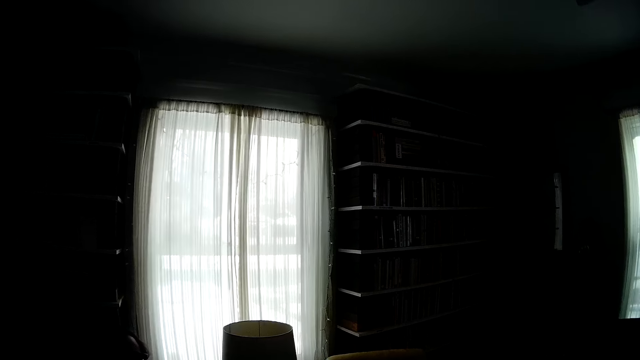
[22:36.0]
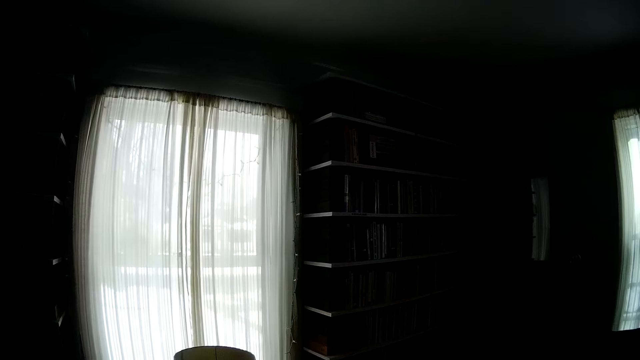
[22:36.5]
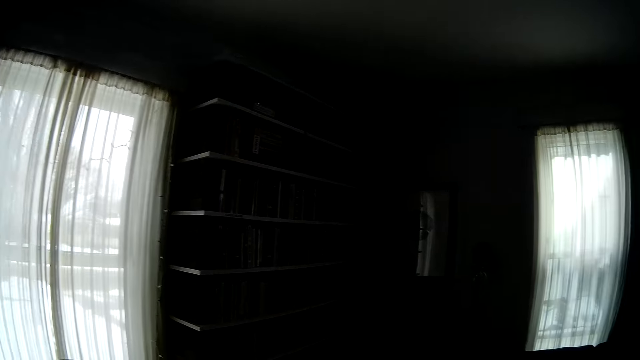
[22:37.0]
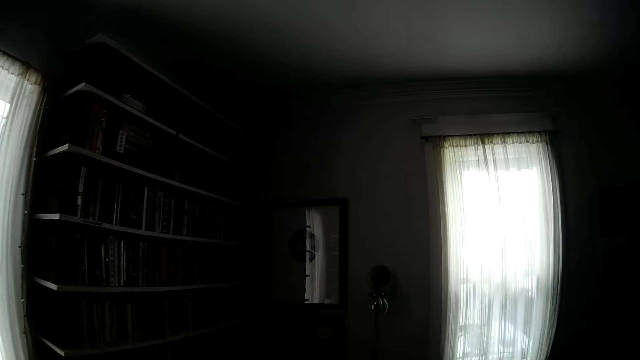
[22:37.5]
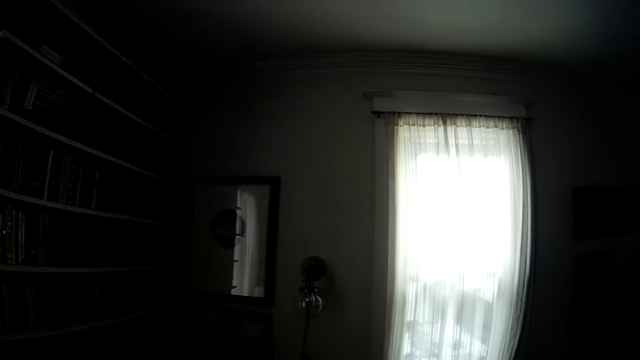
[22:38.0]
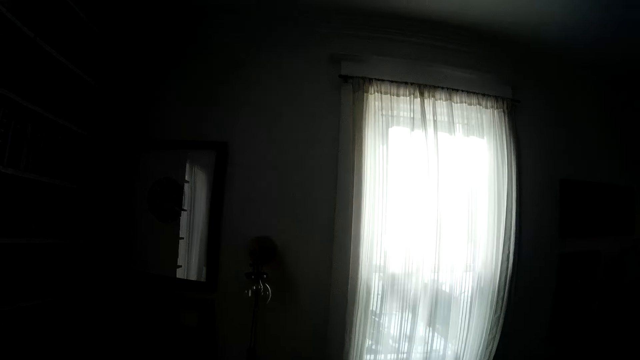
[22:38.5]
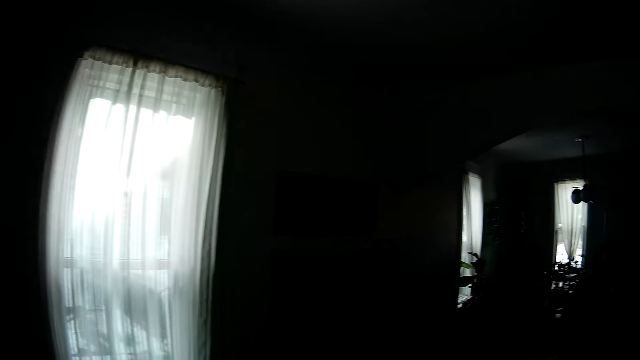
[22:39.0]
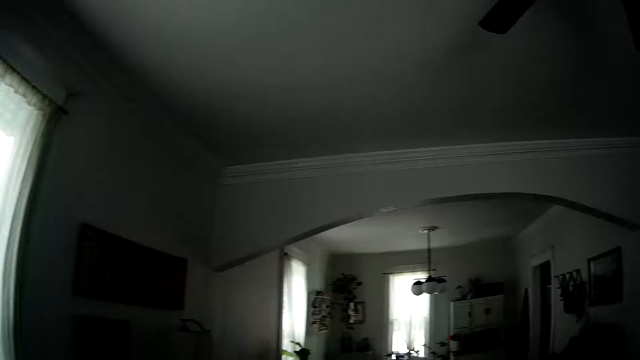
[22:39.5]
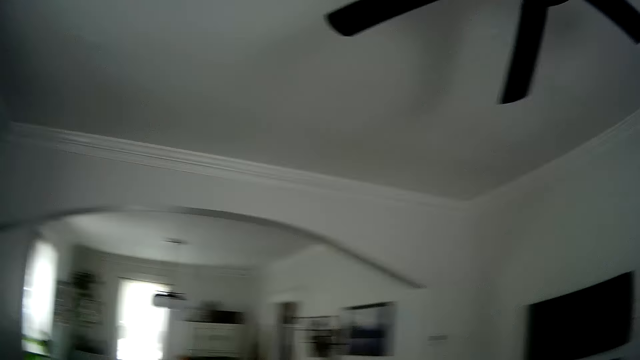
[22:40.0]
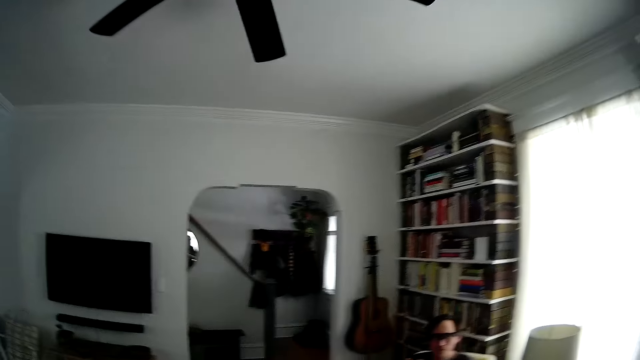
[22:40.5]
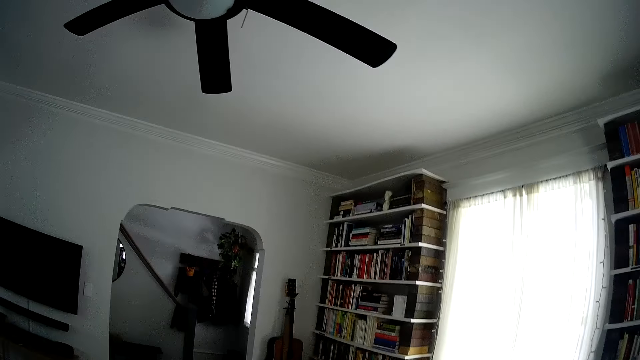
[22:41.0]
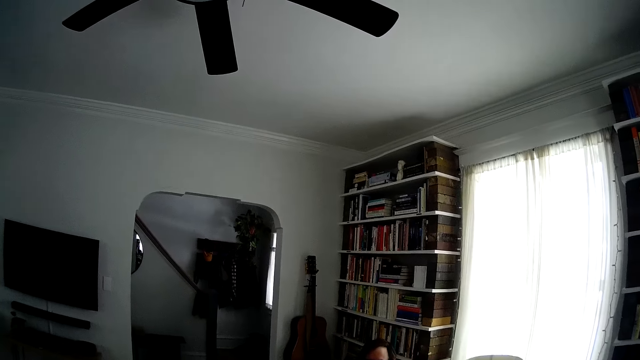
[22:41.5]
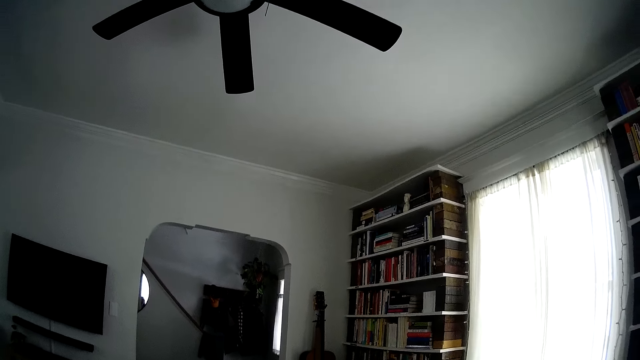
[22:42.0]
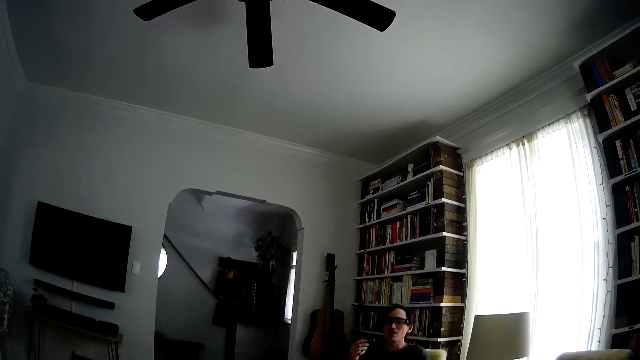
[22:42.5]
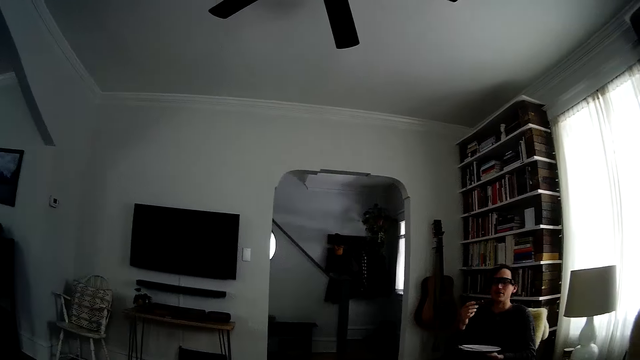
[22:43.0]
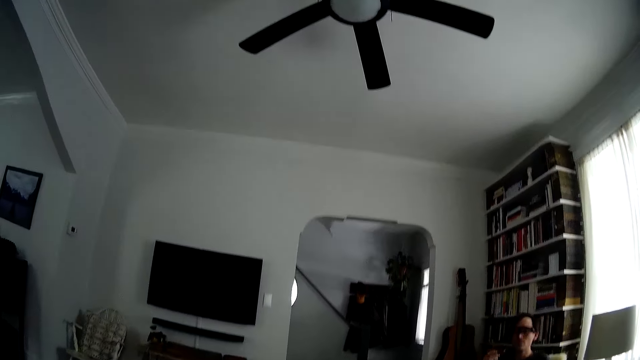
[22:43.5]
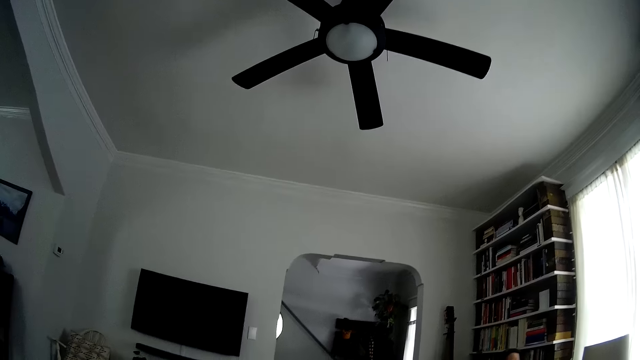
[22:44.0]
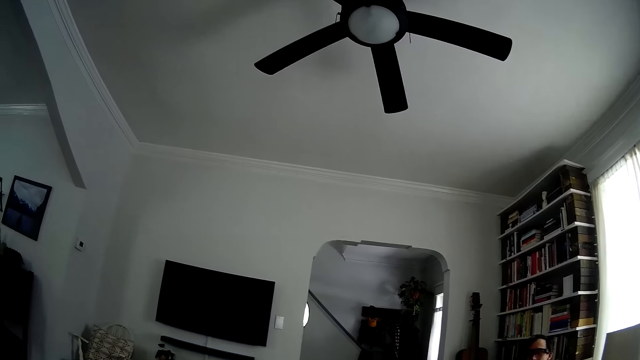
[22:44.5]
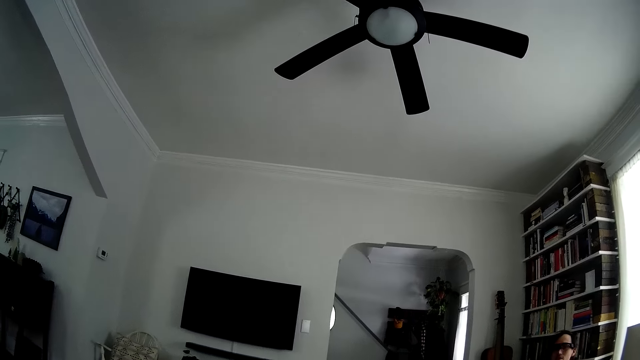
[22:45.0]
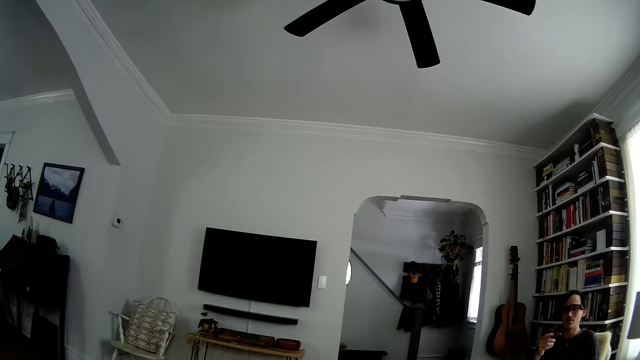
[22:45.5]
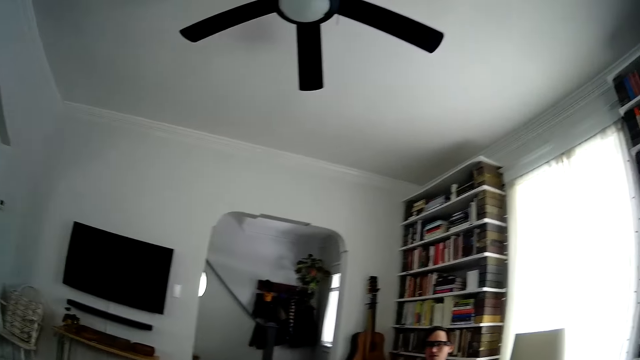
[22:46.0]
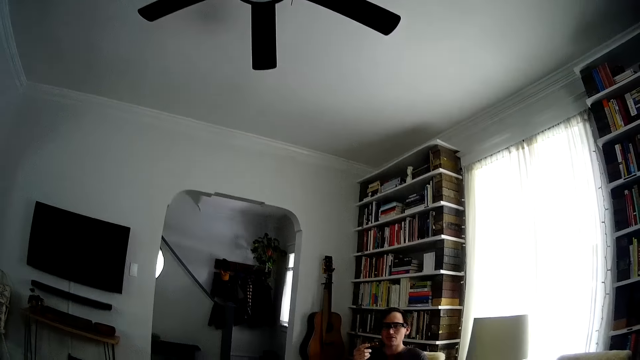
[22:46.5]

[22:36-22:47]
The camera wearer walks around the room. They look around.

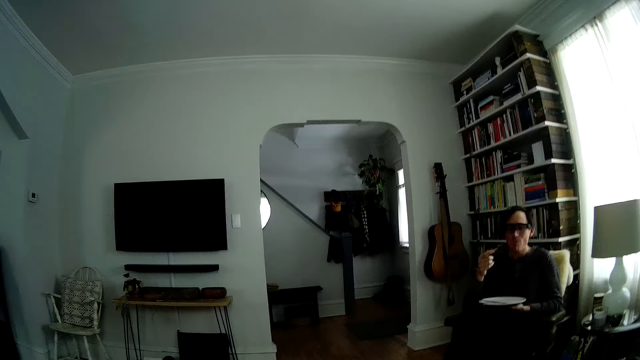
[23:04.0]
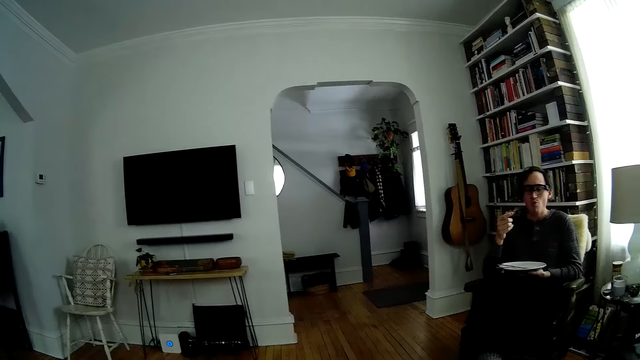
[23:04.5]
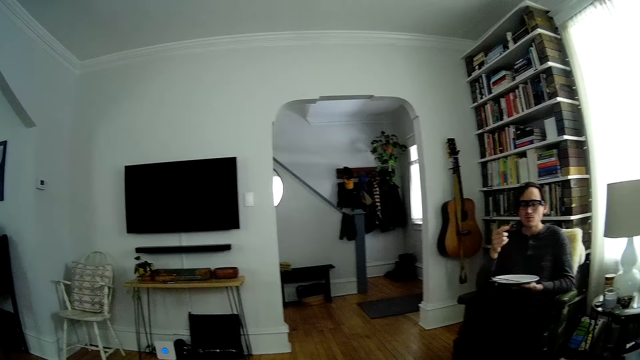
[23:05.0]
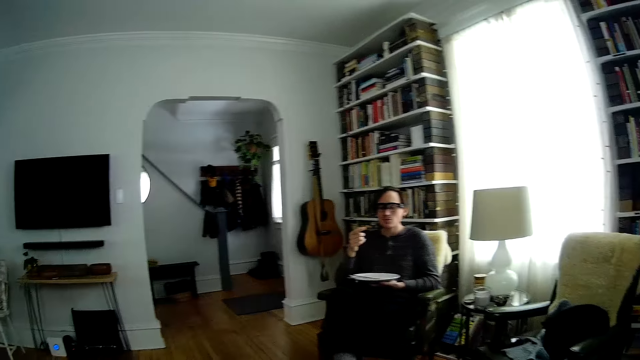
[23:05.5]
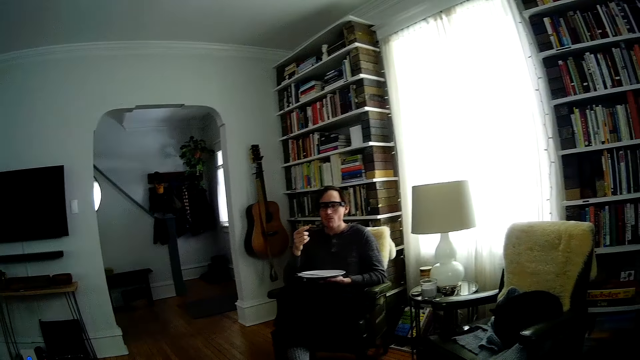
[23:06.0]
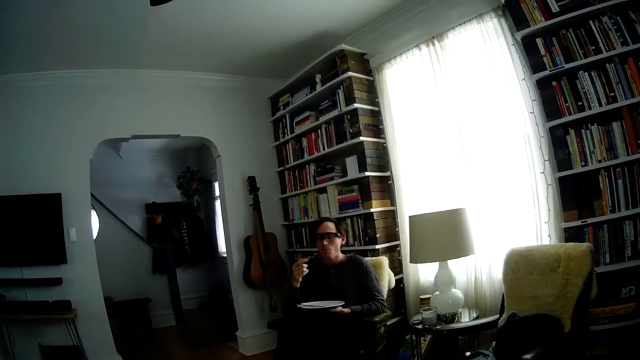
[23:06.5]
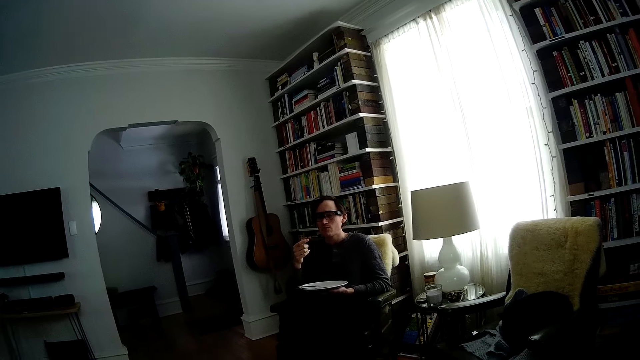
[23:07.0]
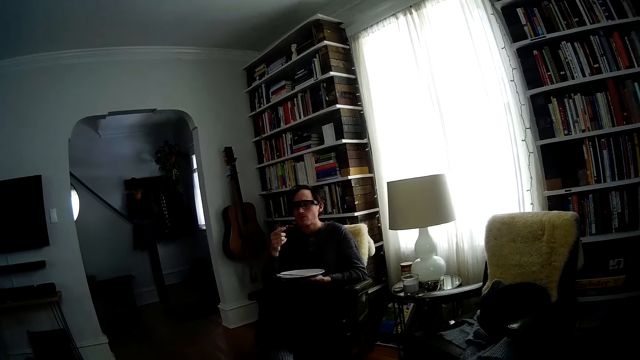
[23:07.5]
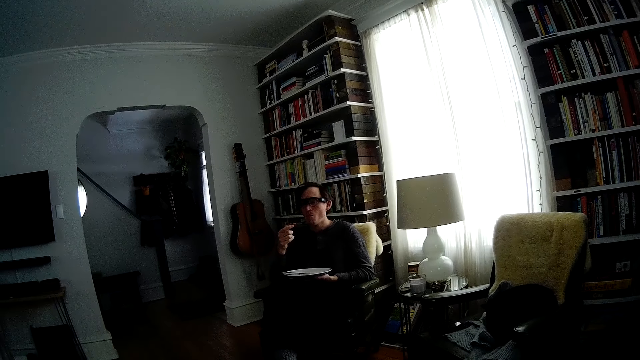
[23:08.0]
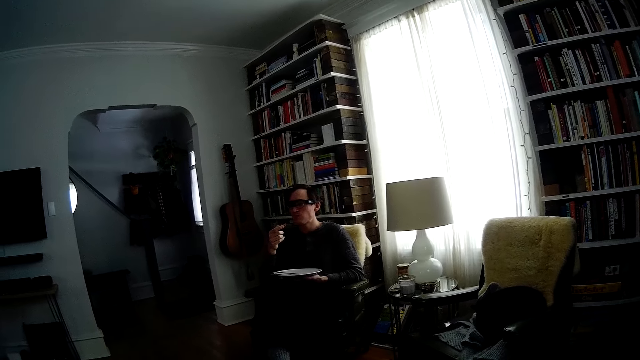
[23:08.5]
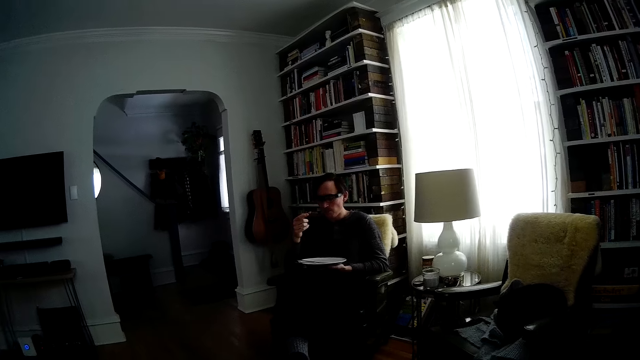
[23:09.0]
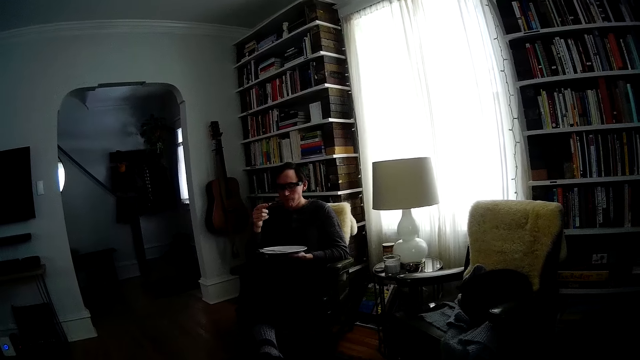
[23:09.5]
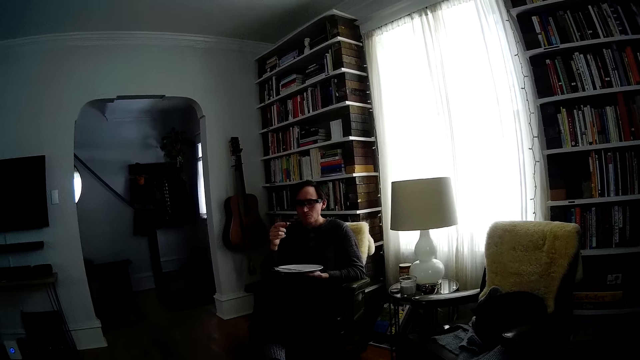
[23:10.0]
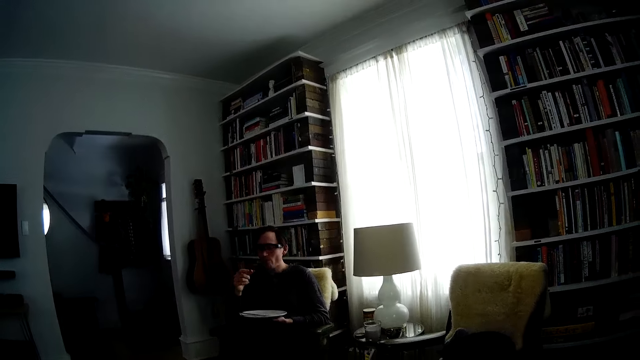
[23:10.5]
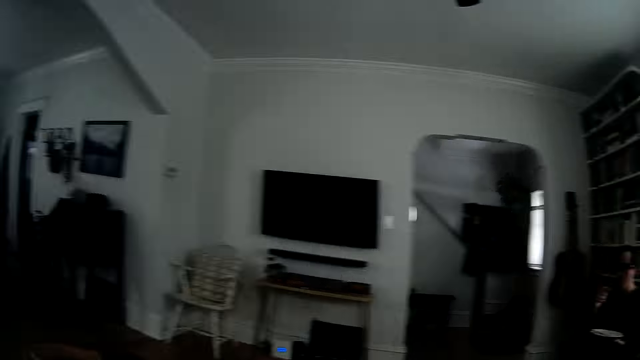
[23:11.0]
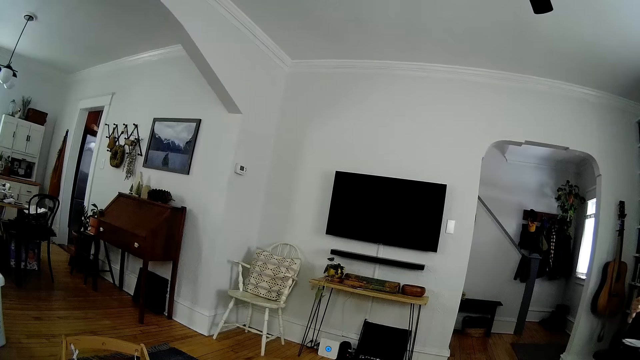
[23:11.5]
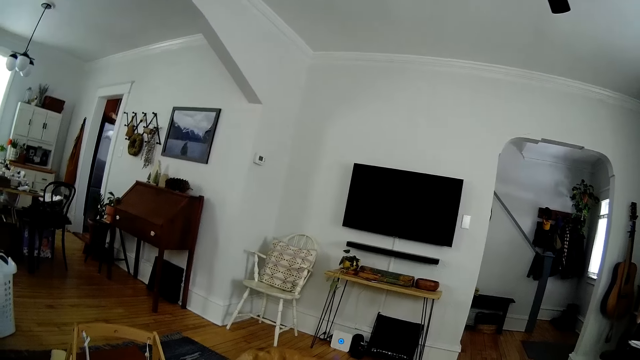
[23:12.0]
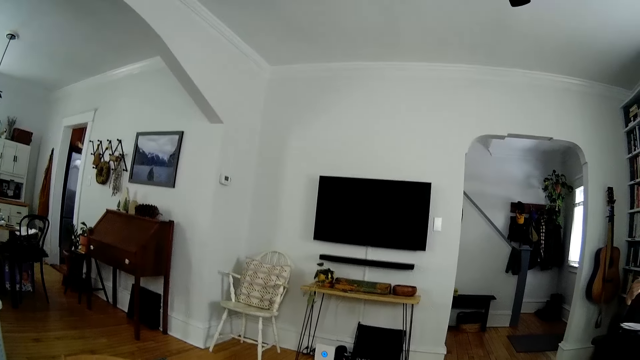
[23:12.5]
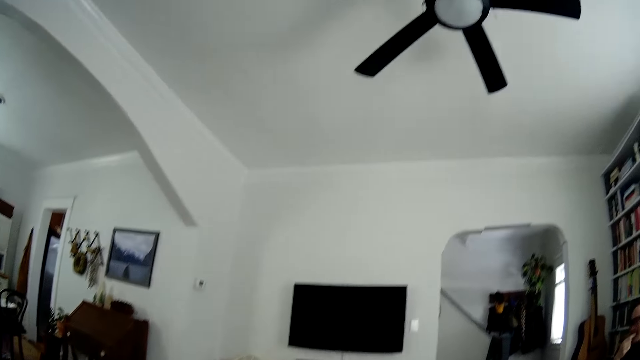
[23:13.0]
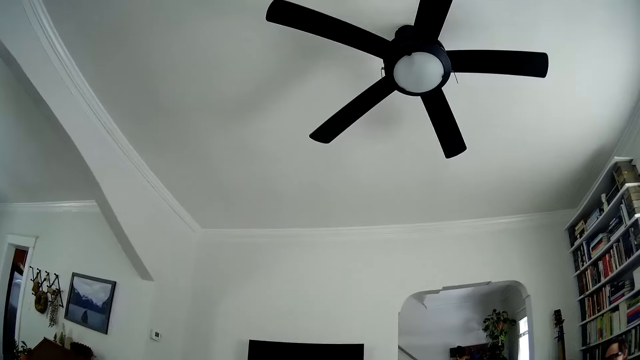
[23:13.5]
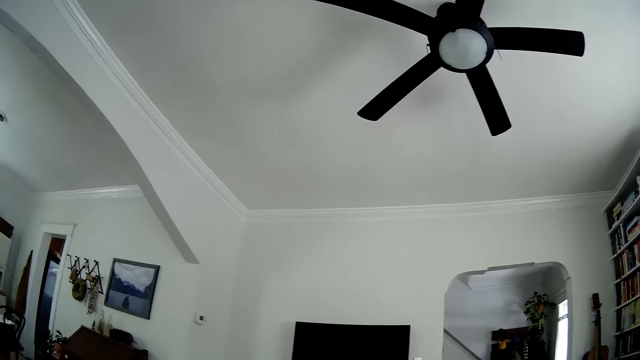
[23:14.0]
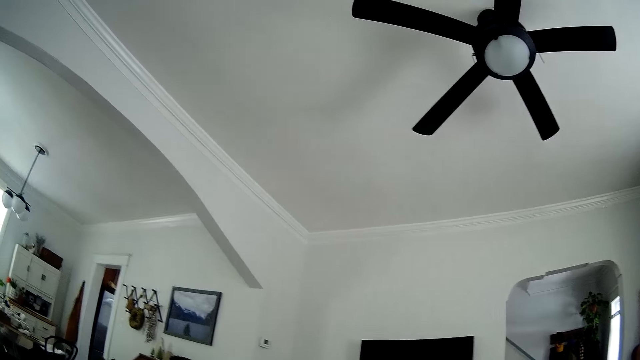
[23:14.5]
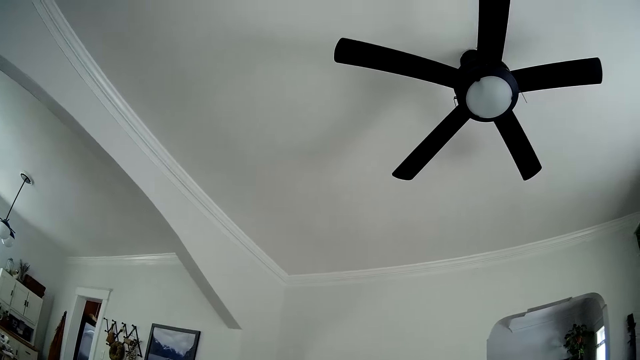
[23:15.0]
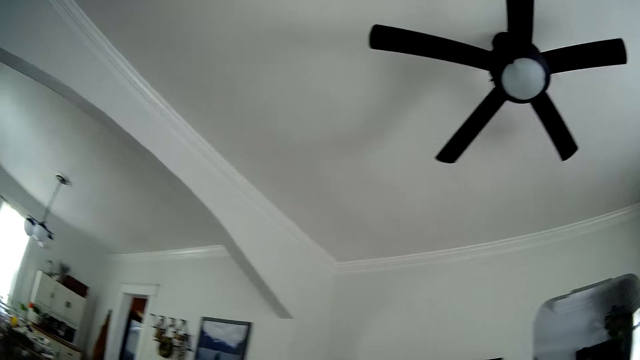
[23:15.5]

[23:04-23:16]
The camera wearer looks at an entrance. They look around.
